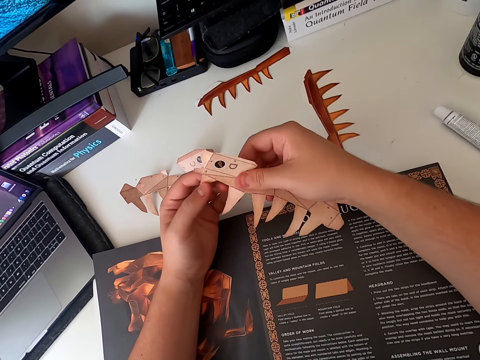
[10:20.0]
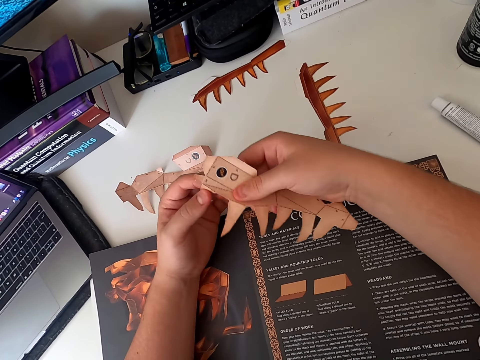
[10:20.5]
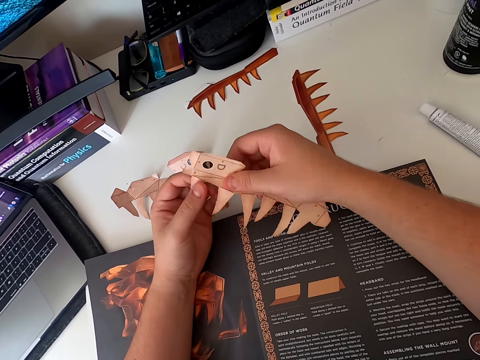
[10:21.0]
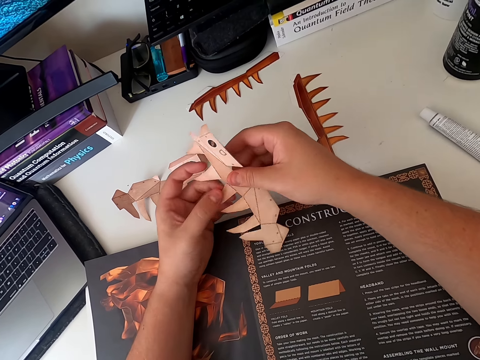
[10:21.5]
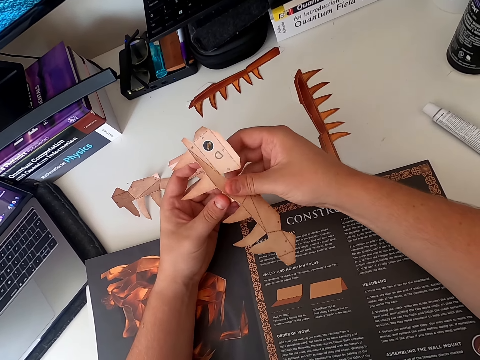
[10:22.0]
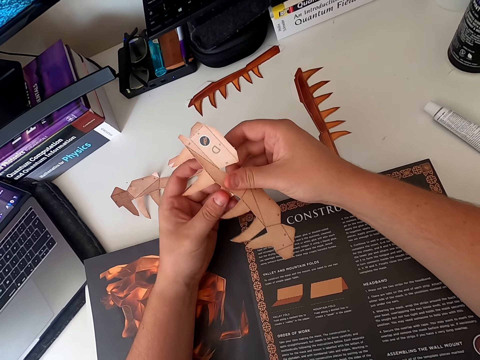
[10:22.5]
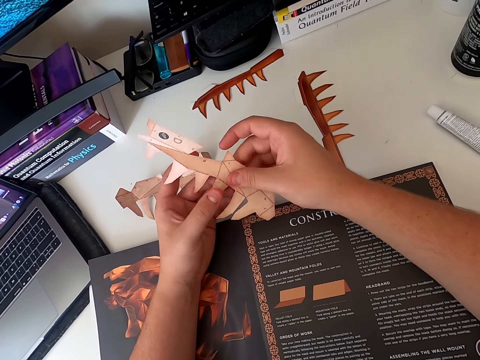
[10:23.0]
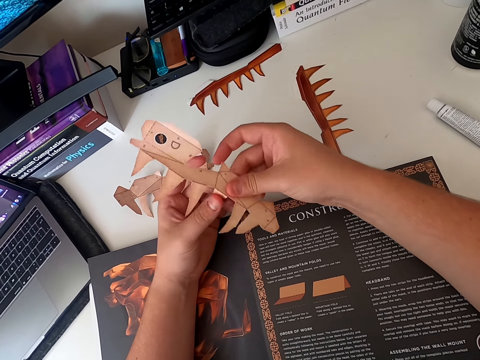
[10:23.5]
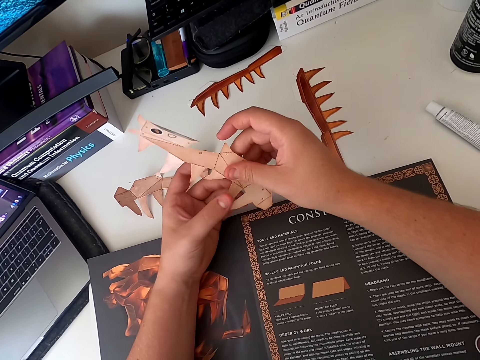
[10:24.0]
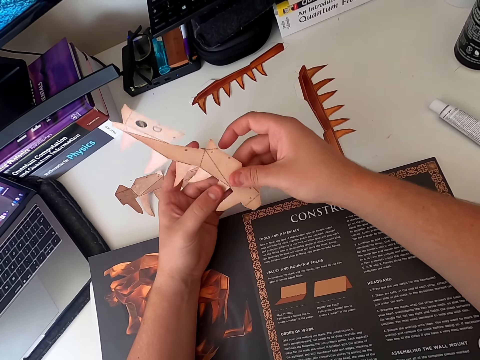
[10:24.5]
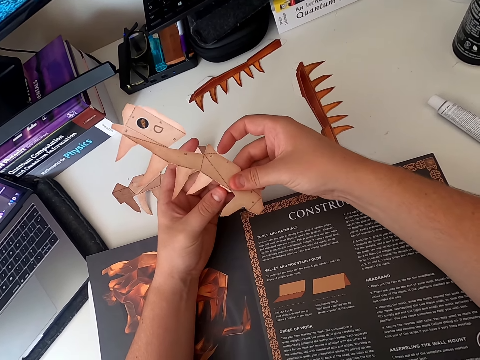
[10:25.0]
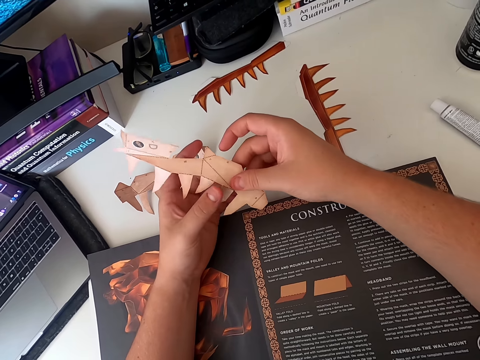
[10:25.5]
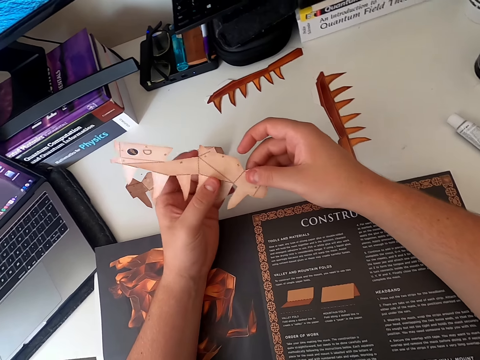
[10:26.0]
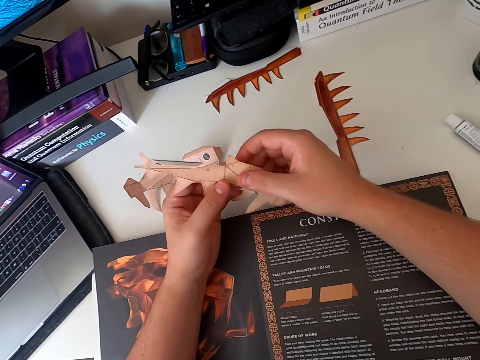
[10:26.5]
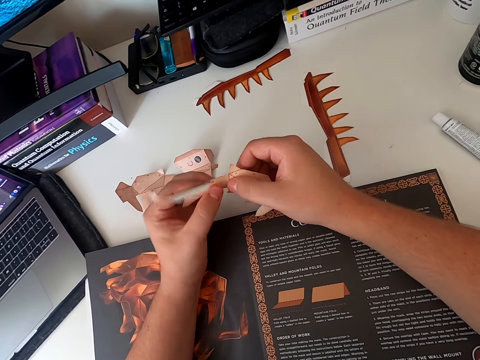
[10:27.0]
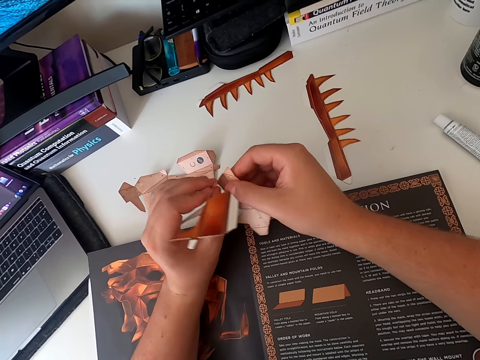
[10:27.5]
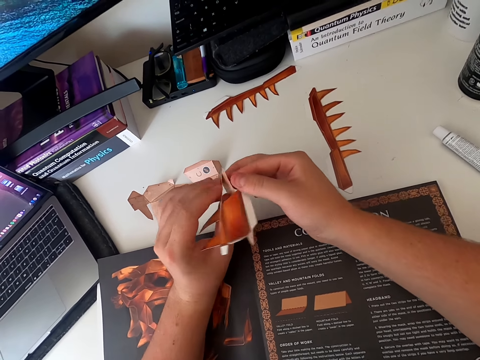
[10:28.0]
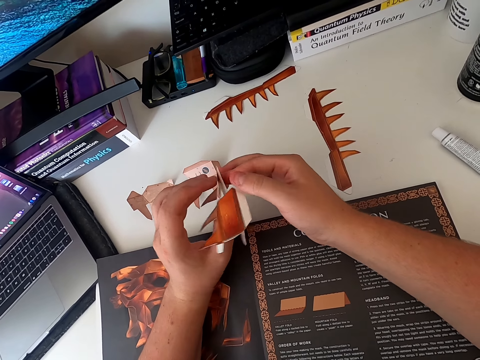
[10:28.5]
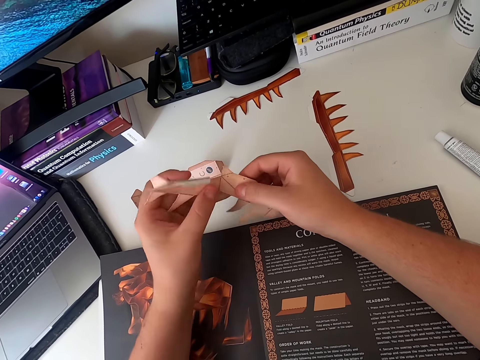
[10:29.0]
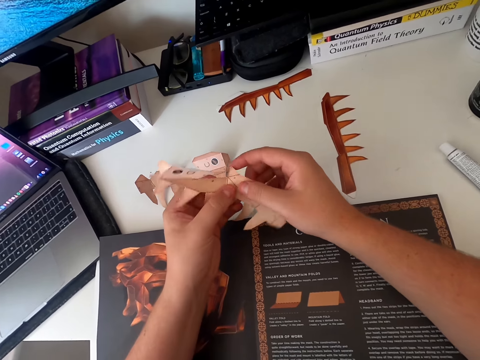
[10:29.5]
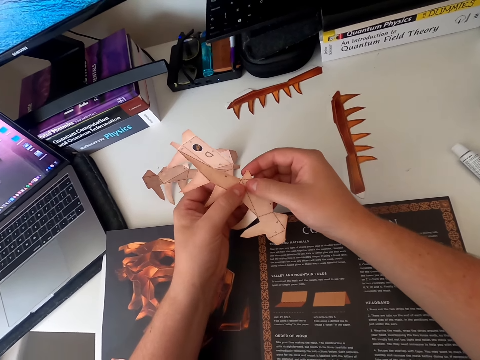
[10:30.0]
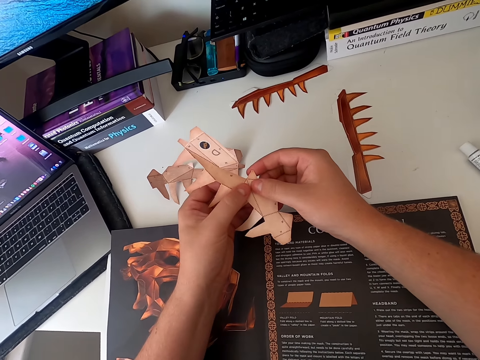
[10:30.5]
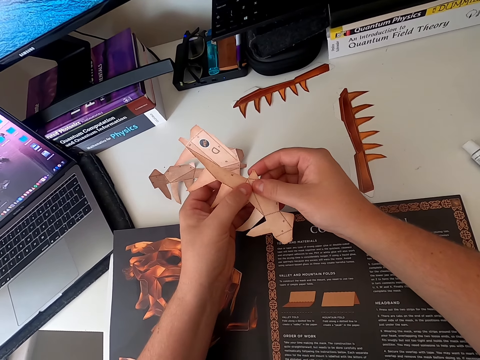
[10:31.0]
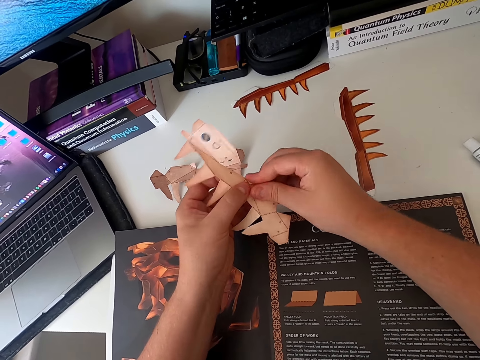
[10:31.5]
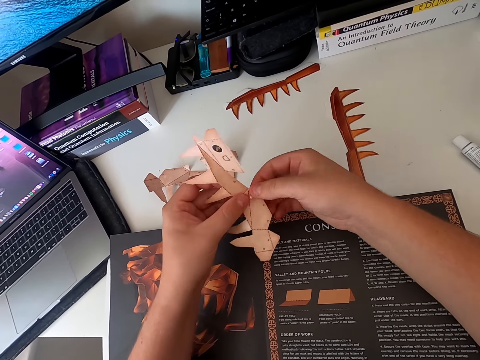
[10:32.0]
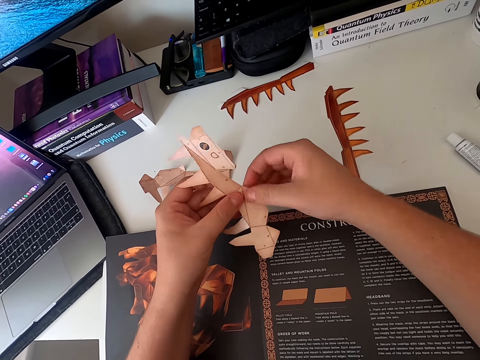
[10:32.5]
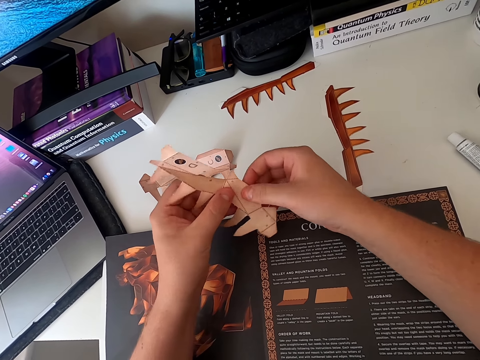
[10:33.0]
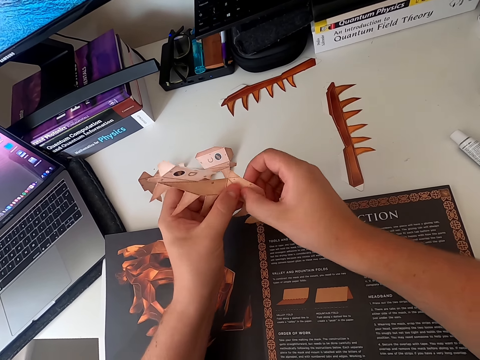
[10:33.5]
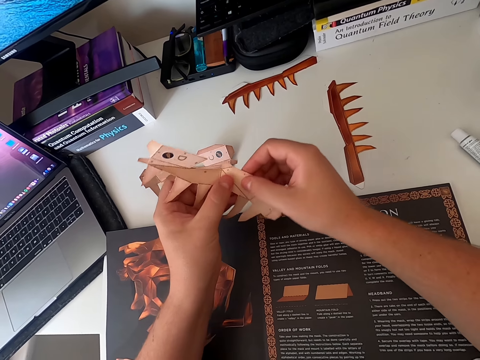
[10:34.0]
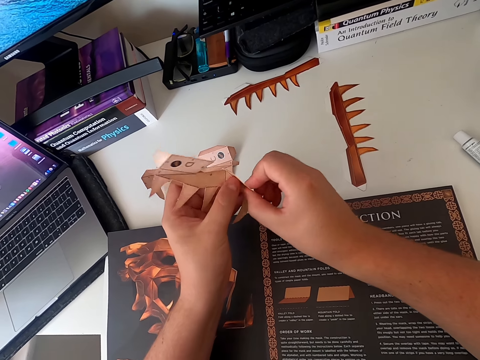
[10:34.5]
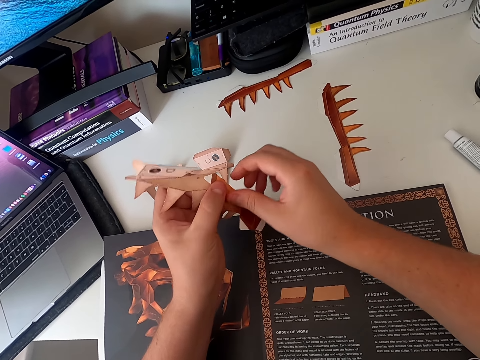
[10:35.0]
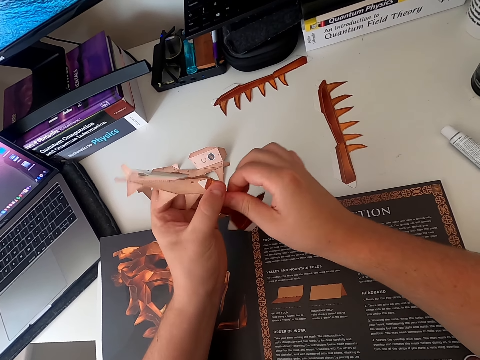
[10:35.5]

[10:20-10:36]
The camera wearer folds the paper craft. They stare at the paper craft. They fold the paper craft.

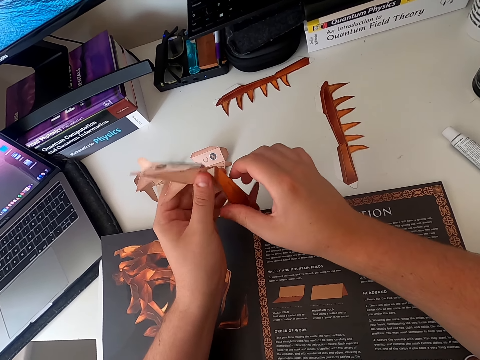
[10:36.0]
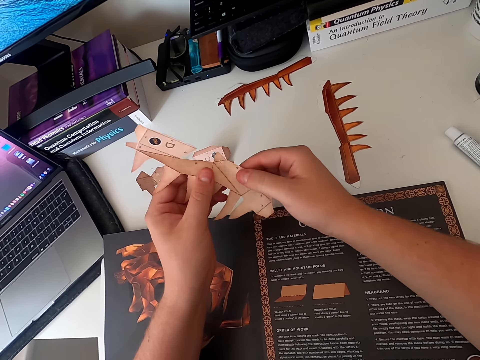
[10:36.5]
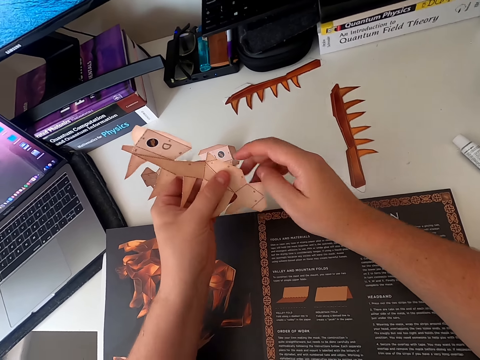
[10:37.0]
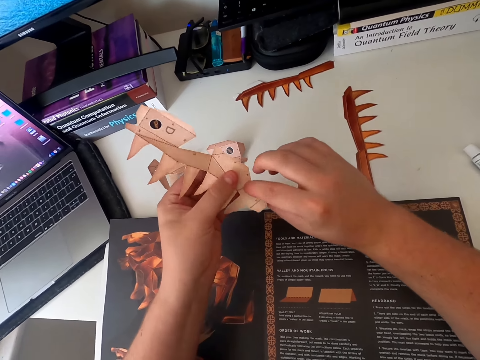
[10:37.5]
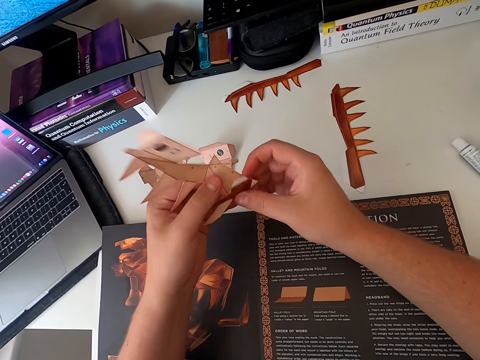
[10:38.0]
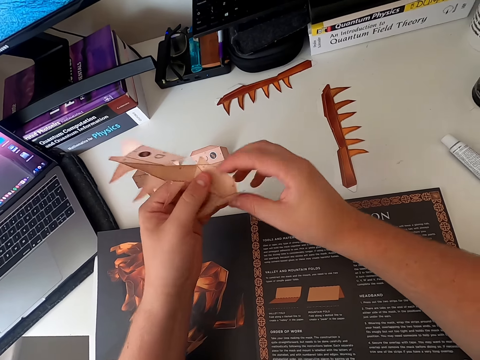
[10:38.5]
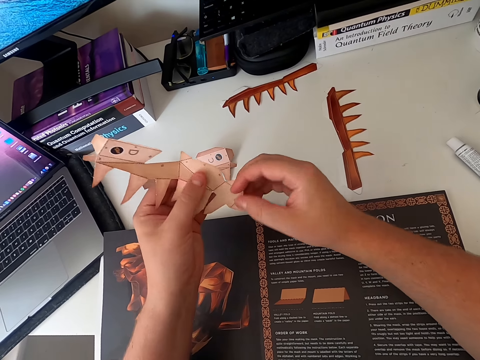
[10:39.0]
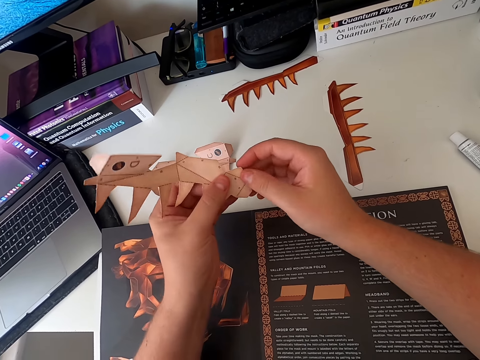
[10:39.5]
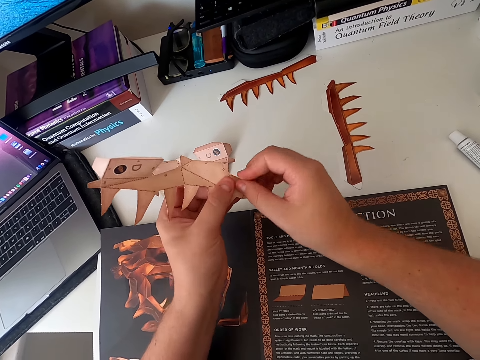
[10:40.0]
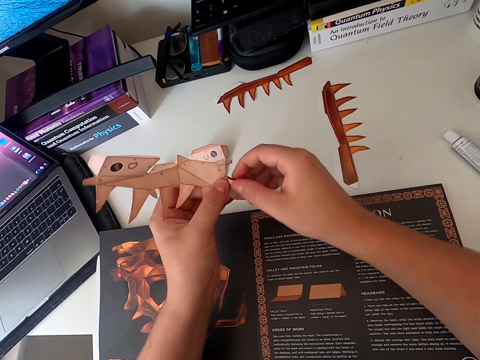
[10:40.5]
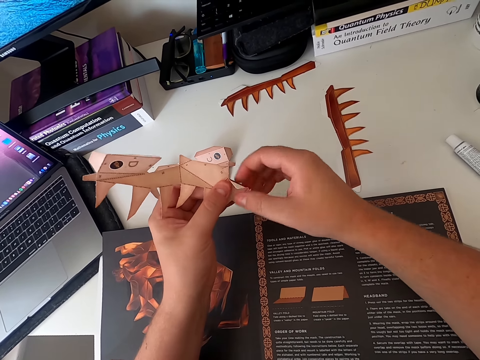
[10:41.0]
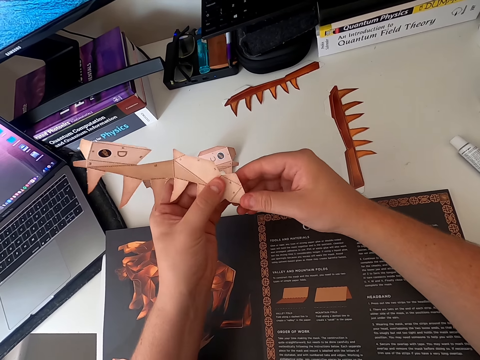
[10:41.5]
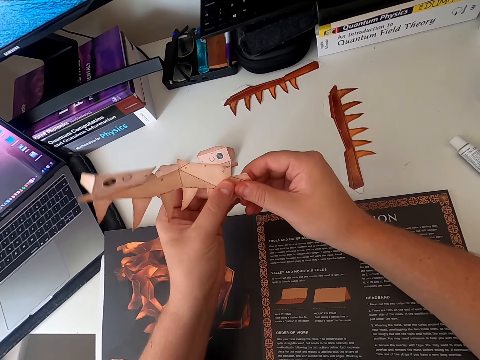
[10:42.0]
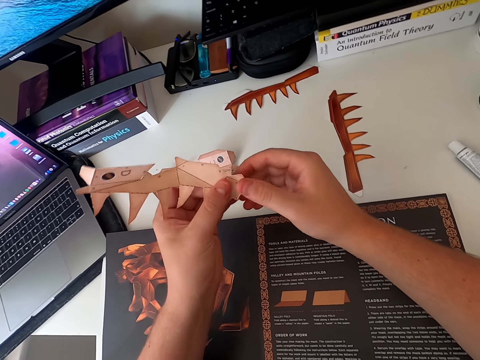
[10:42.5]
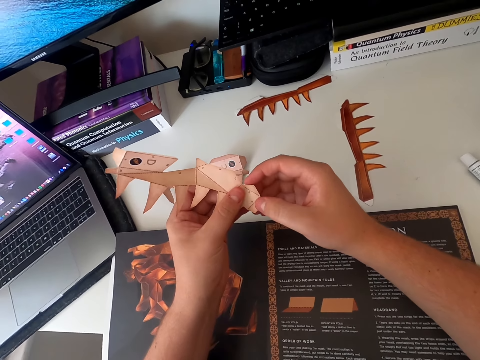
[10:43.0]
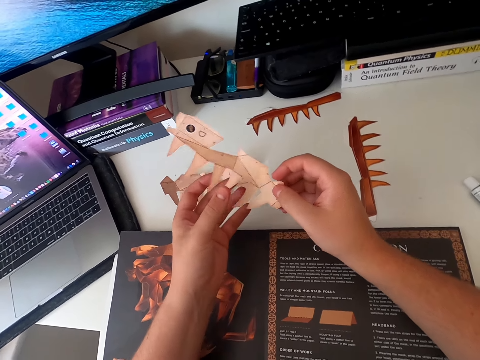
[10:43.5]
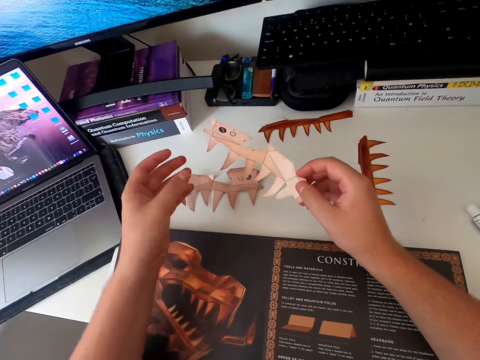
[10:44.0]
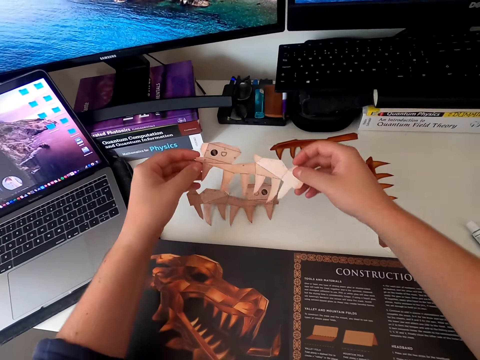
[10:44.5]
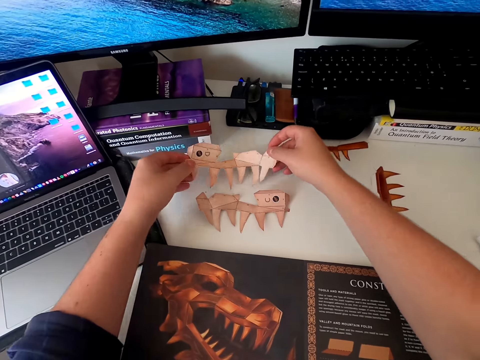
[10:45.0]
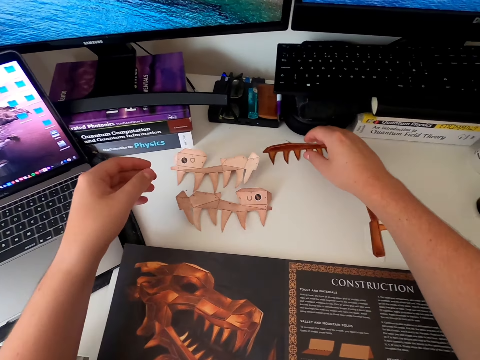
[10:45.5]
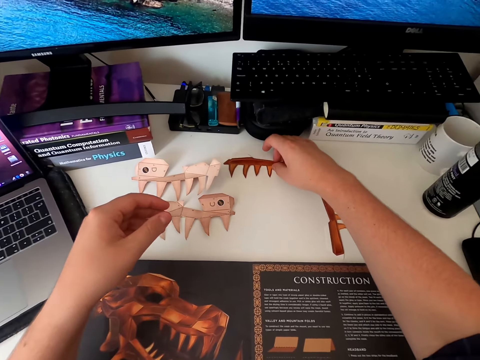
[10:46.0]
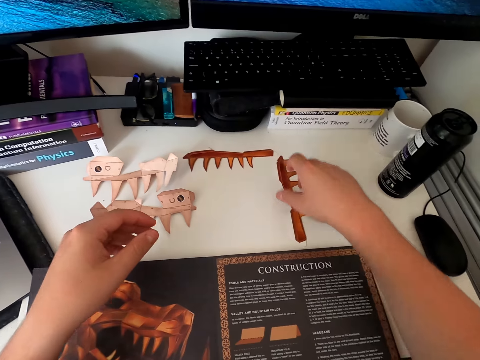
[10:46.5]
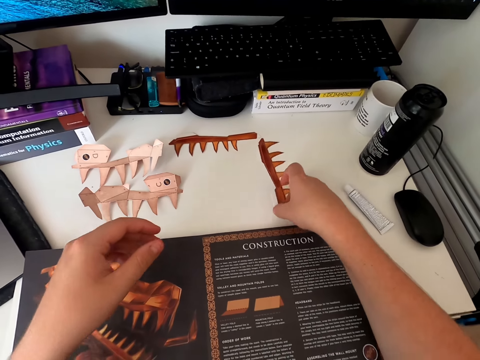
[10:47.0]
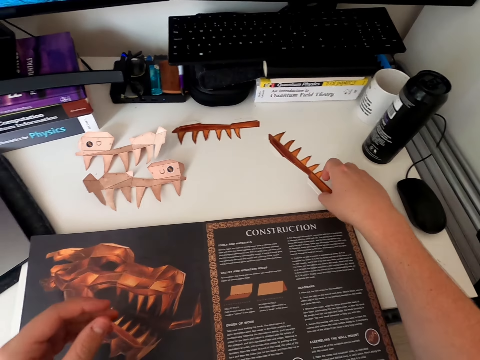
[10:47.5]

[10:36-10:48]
The camera wearer moves their hands and holds the paper craft. They place the paper craft on the table. They pick up a board piece of paper.
